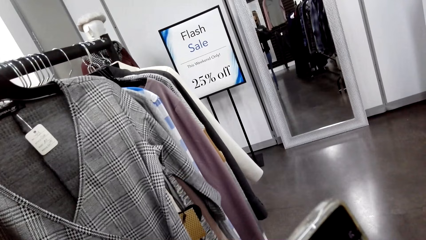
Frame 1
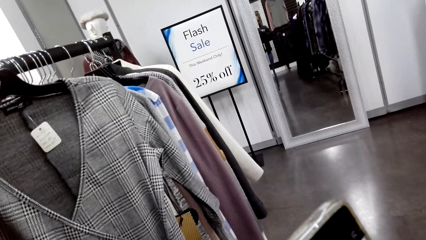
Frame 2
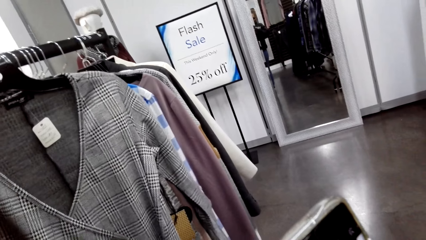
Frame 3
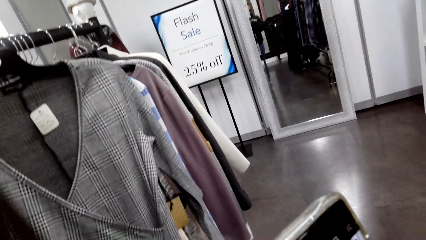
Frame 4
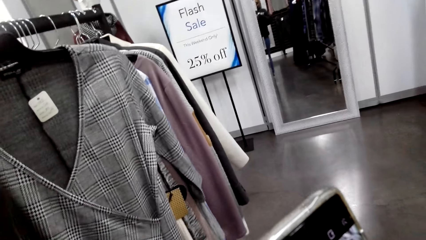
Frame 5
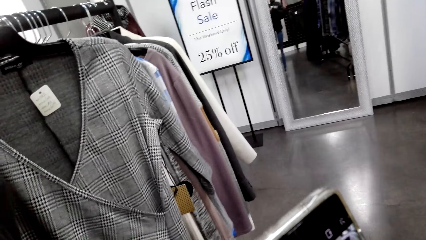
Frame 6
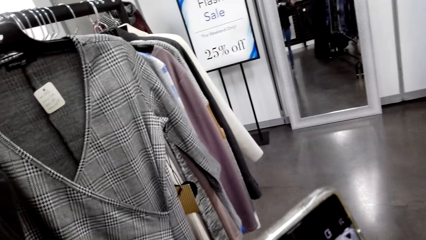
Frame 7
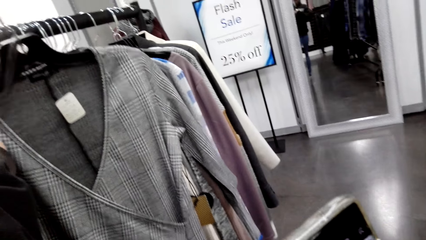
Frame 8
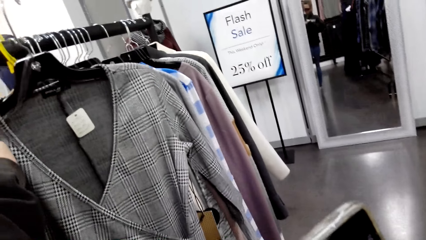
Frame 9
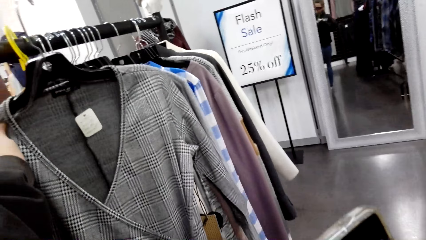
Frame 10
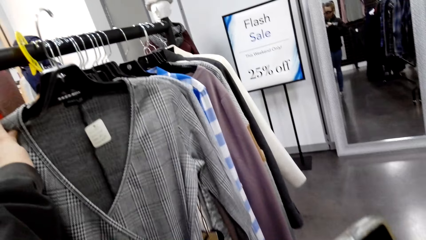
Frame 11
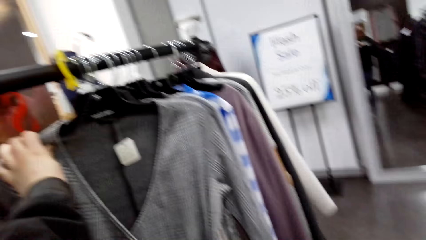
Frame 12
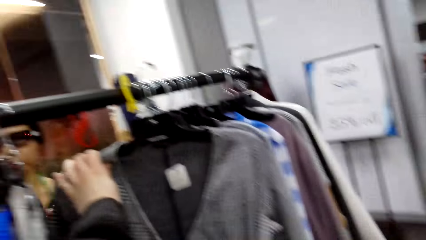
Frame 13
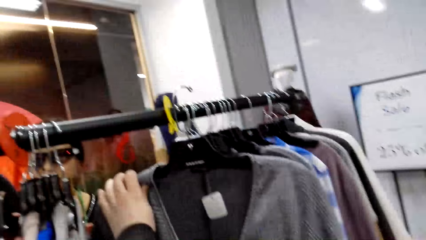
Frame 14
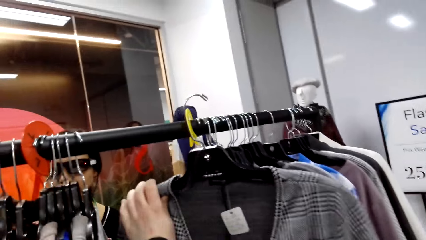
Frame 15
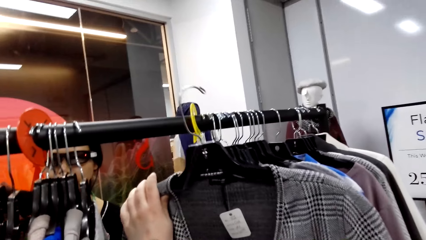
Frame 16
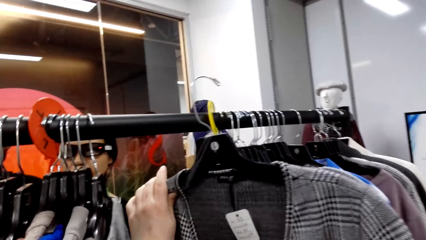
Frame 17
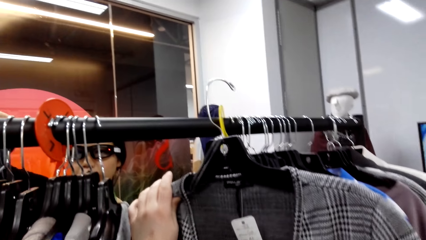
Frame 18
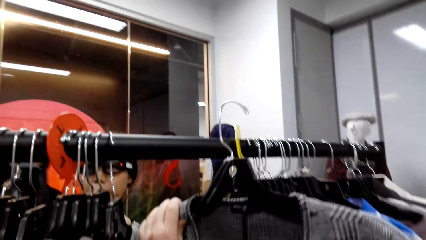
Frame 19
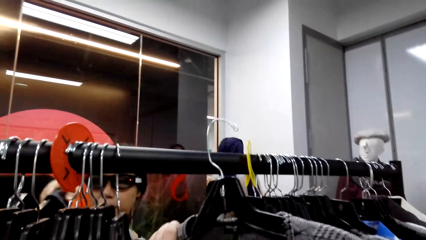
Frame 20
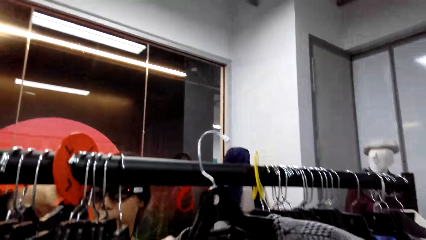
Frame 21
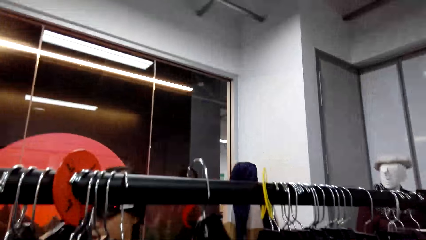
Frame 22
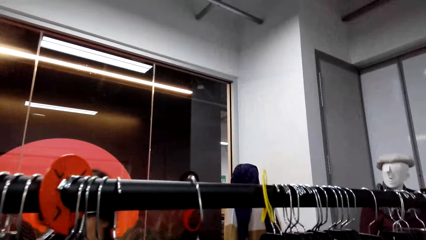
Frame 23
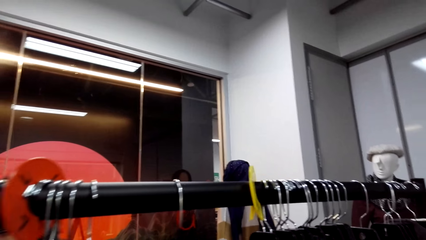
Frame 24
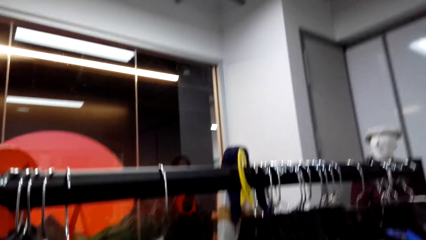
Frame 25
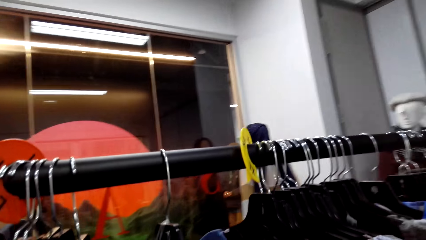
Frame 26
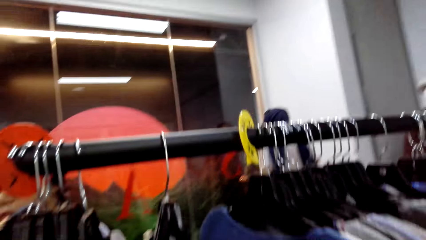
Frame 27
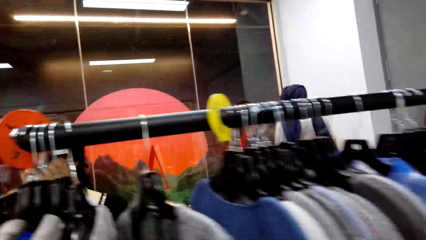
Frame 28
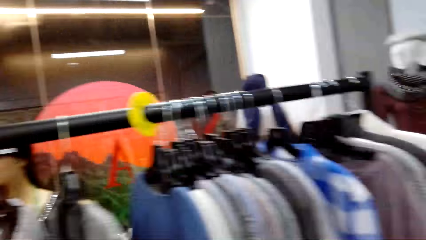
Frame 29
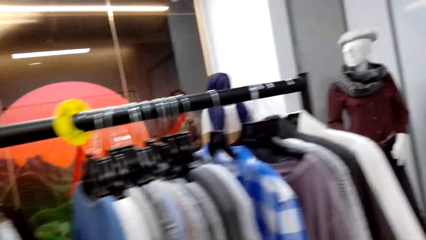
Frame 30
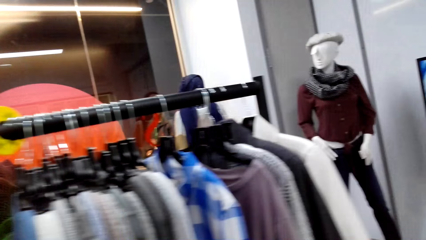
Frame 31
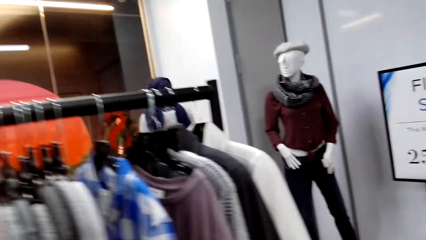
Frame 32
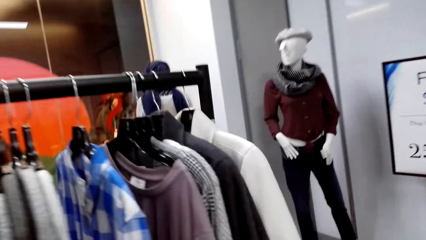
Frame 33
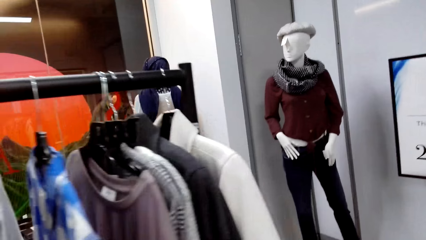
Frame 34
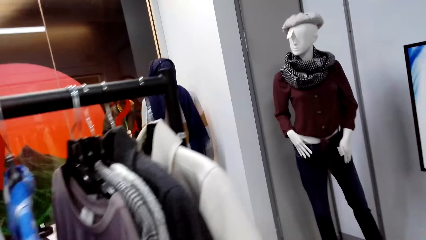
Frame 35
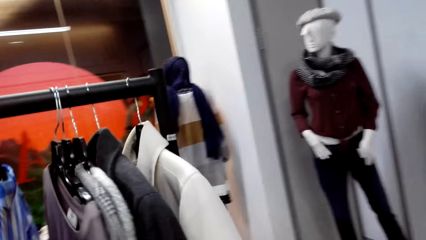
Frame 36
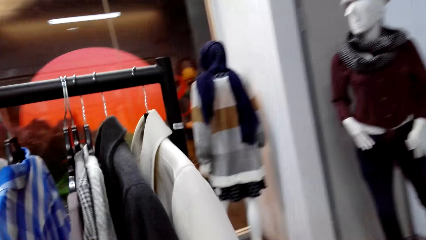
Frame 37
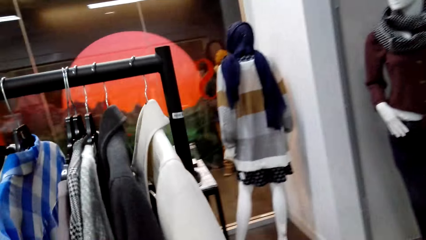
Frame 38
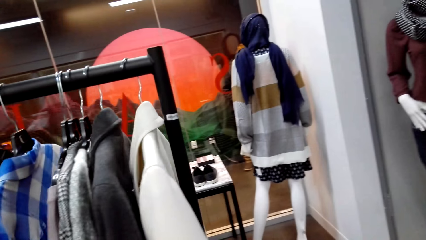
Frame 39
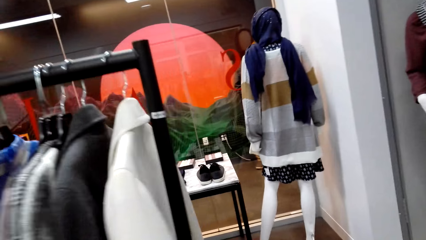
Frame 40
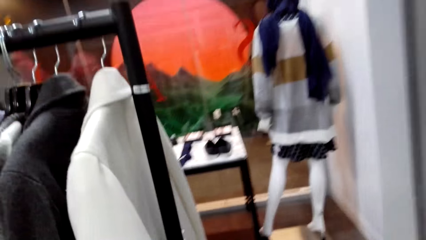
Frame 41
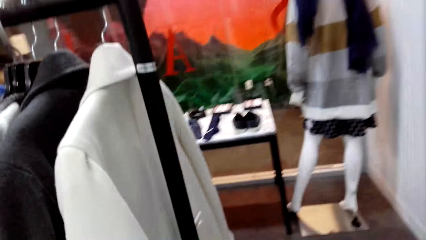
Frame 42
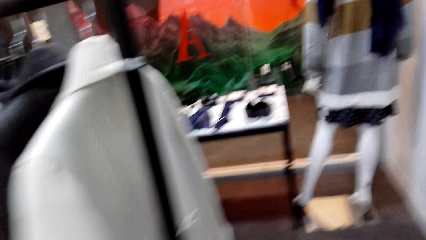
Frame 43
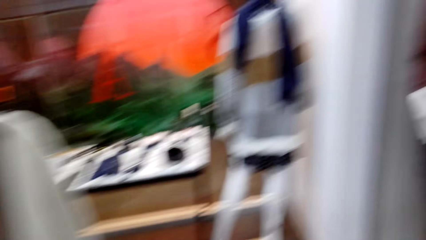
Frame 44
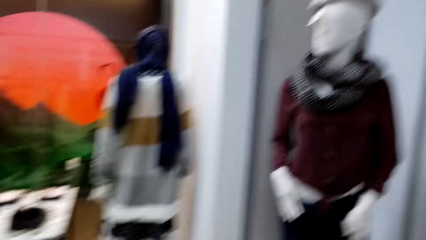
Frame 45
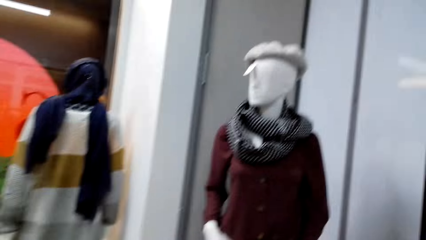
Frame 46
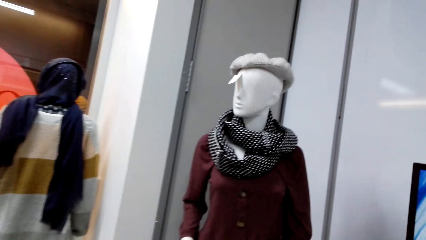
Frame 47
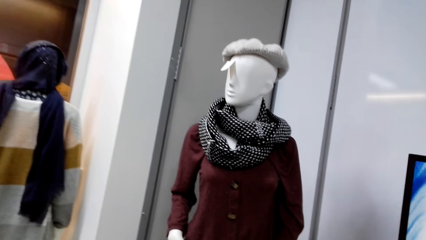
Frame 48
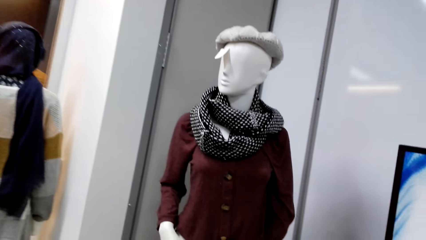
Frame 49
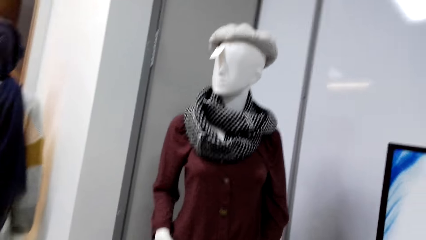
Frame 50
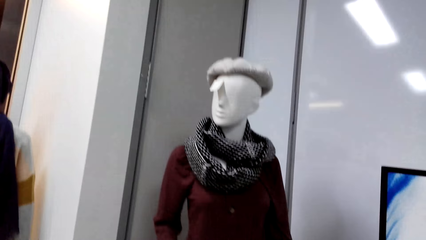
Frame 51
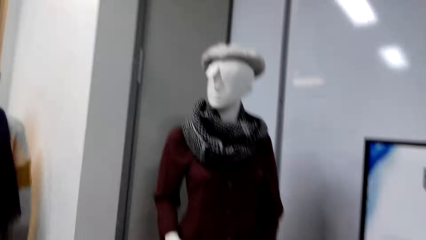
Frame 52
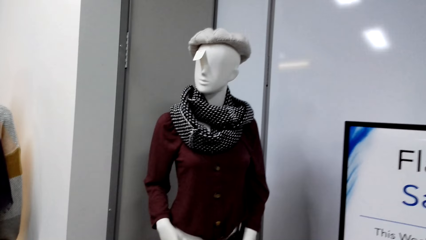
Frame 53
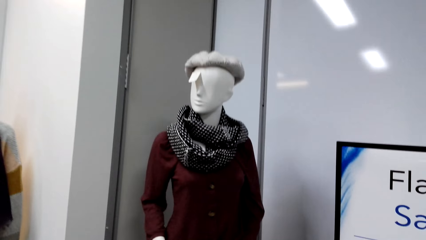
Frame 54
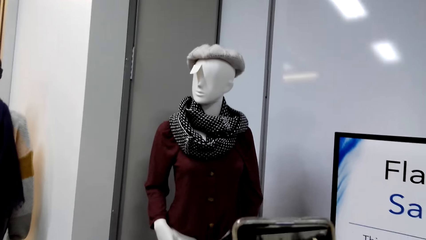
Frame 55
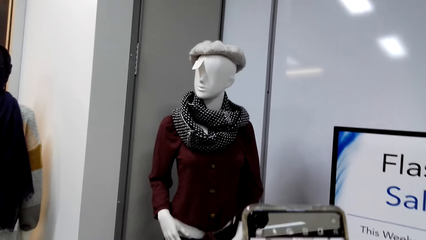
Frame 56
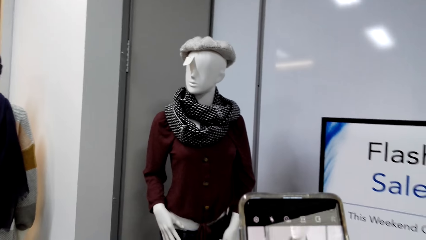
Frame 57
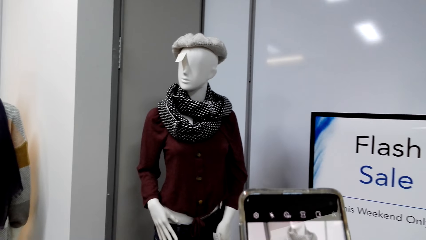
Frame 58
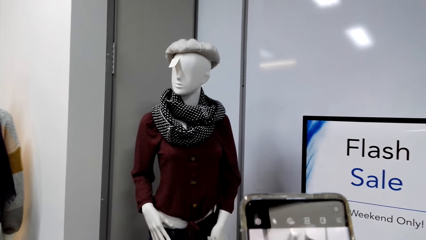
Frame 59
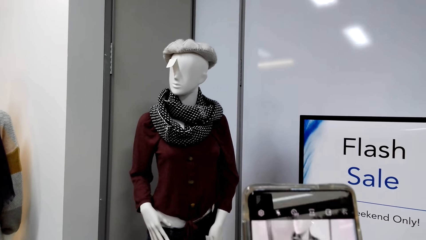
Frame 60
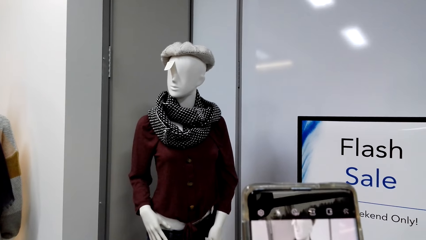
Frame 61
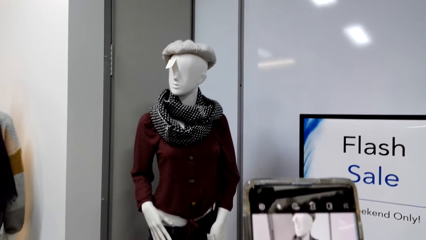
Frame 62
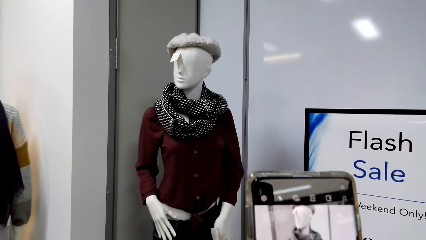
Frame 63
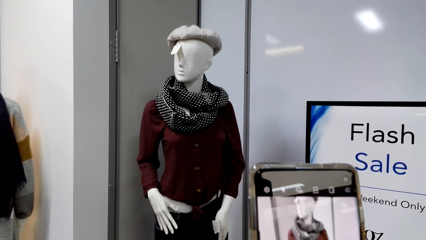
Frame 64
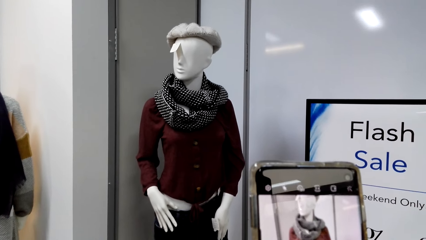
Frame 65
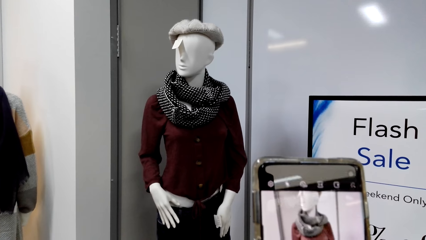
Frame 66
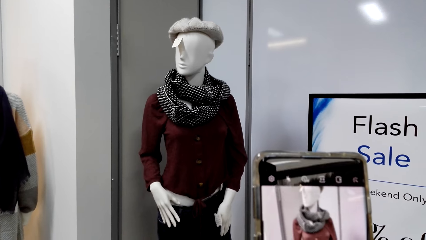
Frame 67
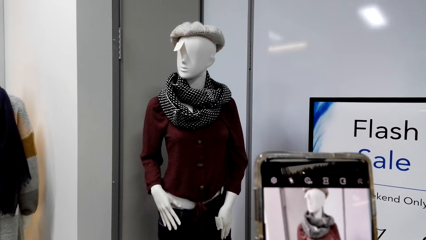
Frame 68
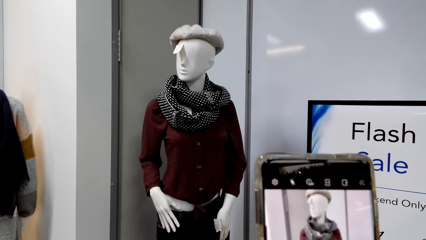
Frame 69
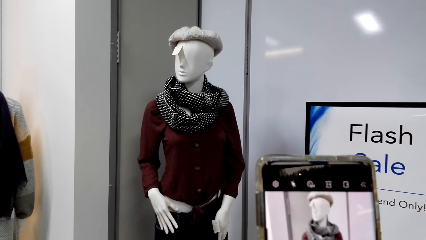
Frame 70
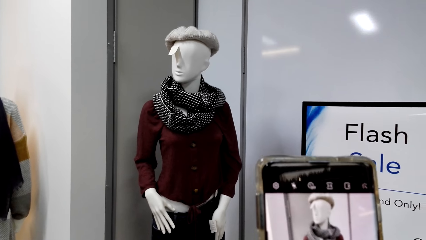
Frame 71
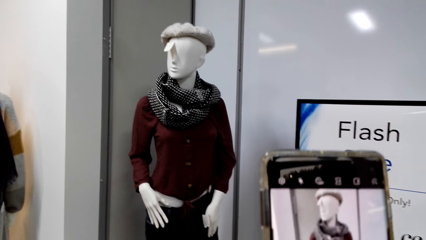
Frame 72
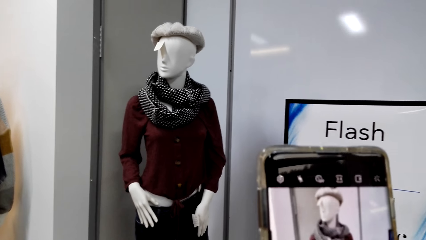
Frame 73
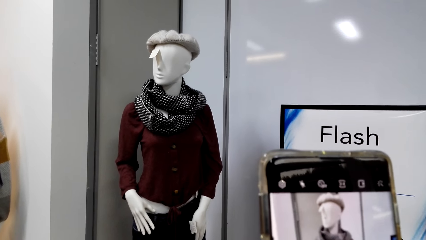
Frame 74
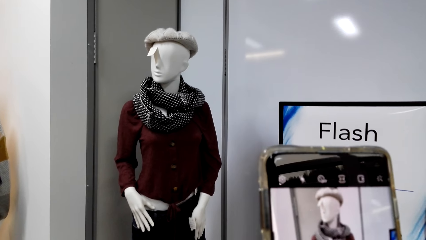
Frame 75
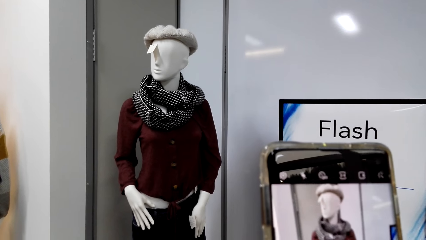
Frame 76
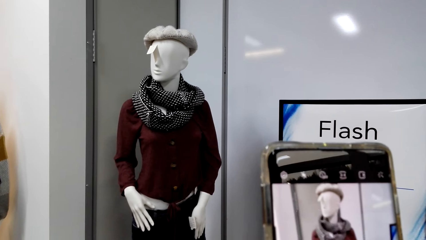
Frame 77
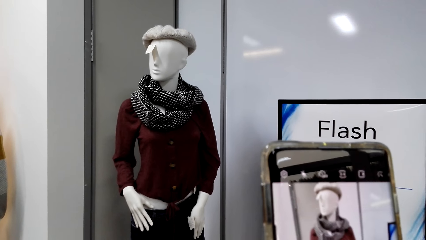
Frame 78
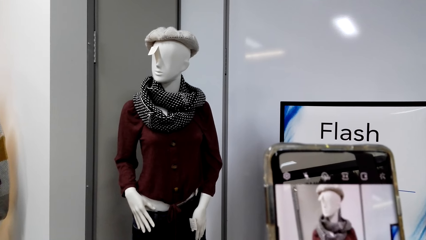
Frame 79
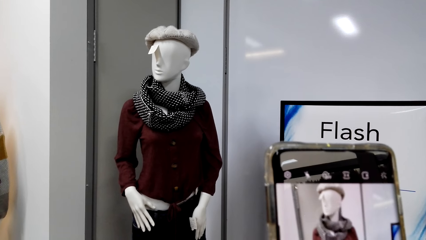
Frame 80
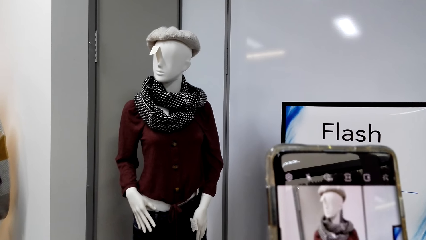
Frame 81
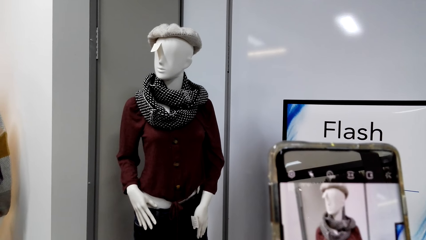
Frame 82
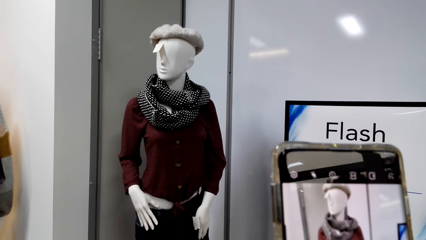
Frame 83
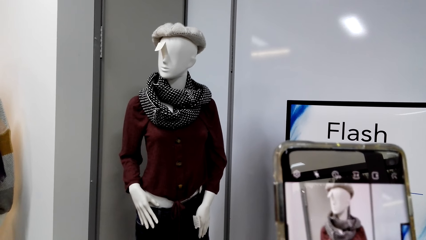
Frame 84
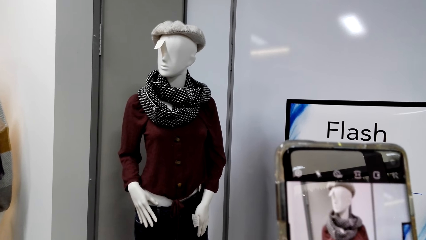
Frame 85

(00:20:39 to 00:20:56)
The camera wearer hangs the cloth on the metal rail. She walks around the mall. She stares at the clothes on the statue. She takes a picture of the clothes on the statue with her phone.
